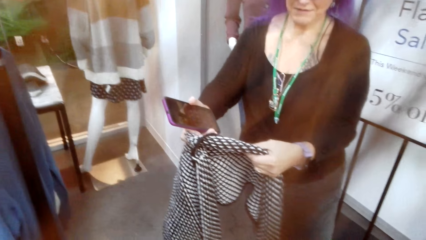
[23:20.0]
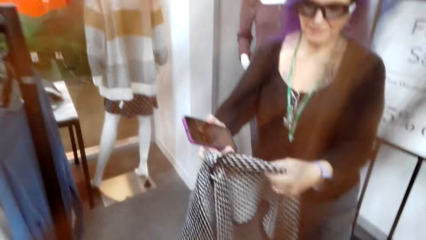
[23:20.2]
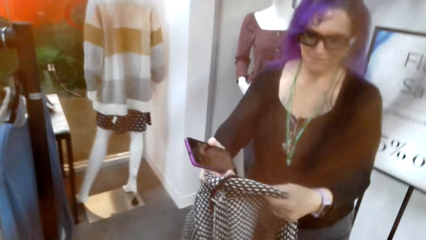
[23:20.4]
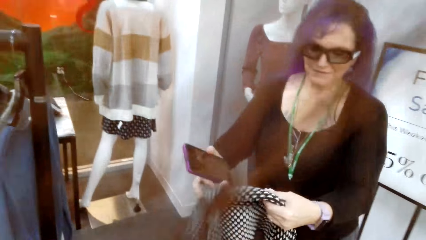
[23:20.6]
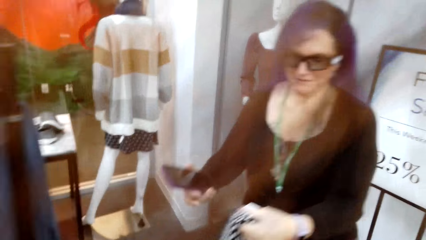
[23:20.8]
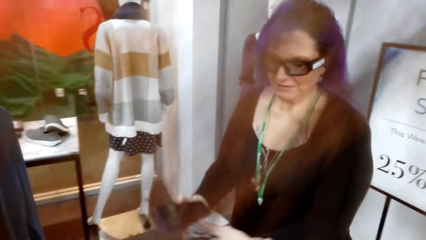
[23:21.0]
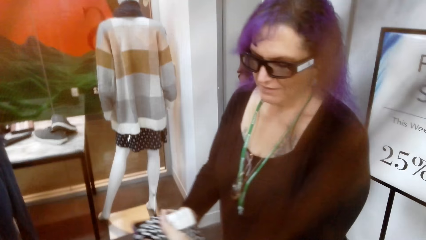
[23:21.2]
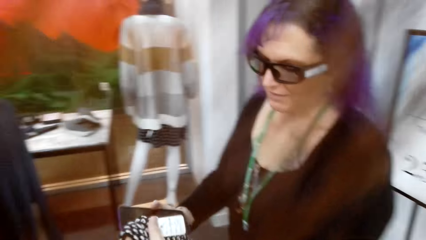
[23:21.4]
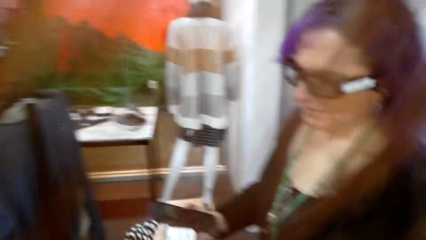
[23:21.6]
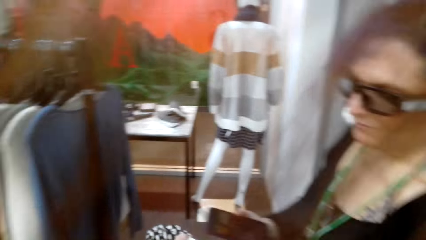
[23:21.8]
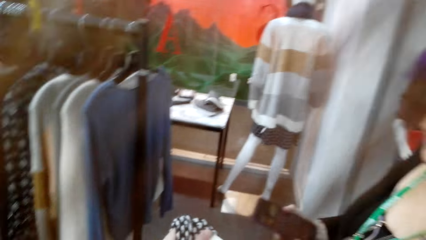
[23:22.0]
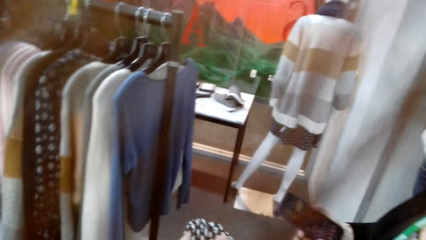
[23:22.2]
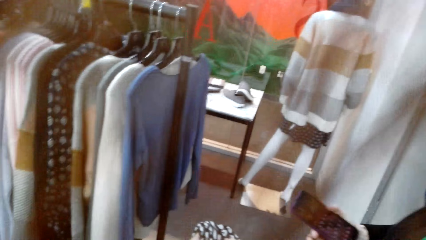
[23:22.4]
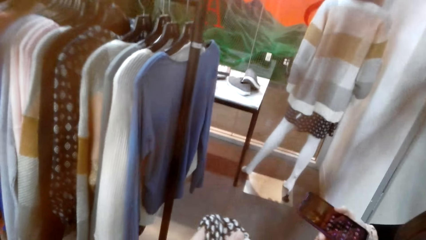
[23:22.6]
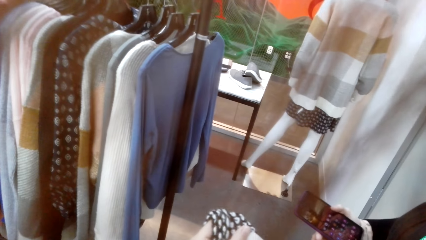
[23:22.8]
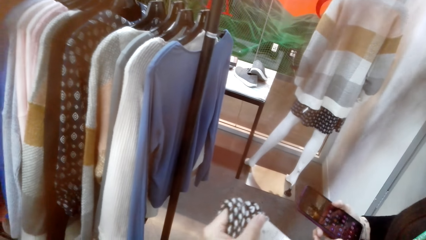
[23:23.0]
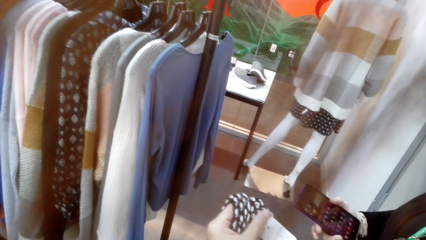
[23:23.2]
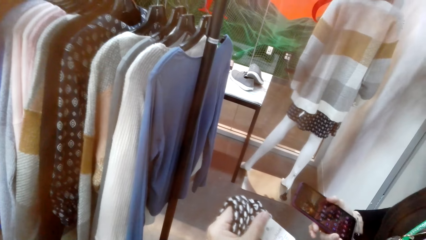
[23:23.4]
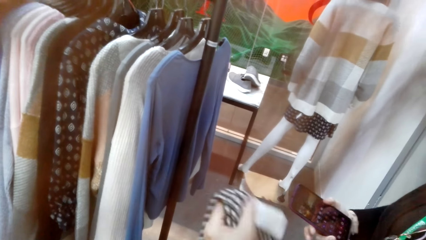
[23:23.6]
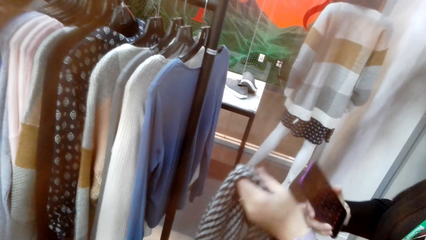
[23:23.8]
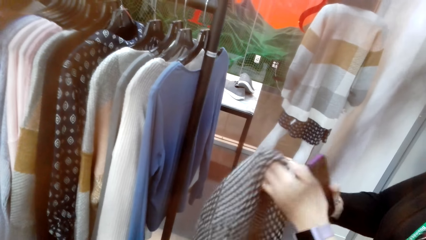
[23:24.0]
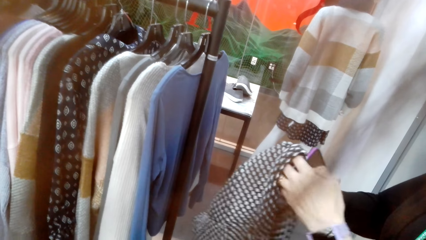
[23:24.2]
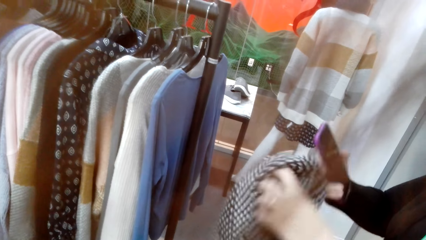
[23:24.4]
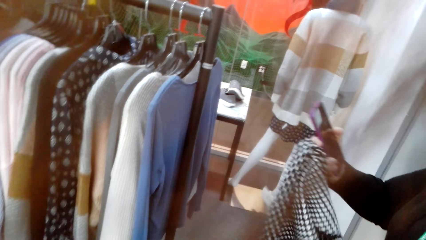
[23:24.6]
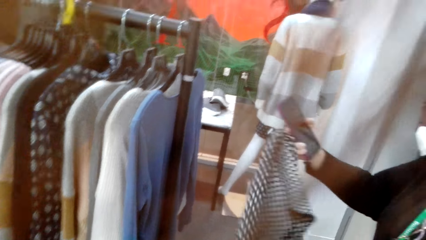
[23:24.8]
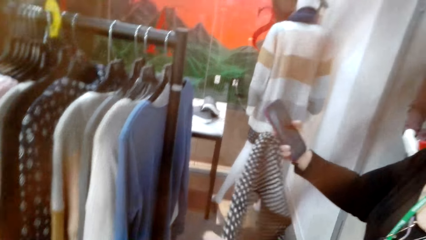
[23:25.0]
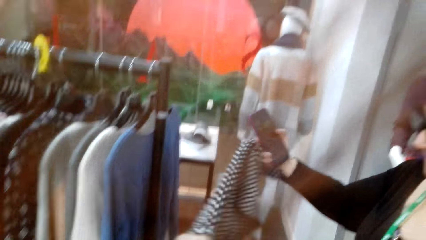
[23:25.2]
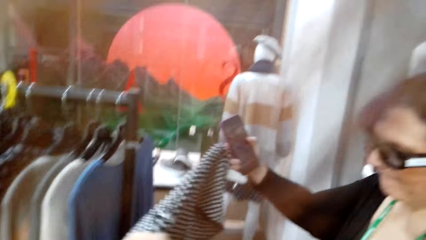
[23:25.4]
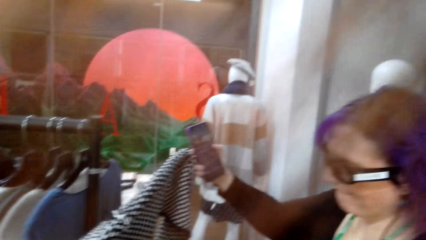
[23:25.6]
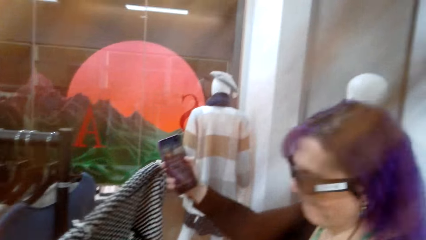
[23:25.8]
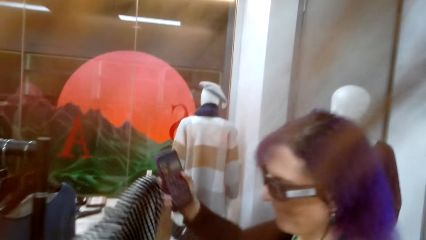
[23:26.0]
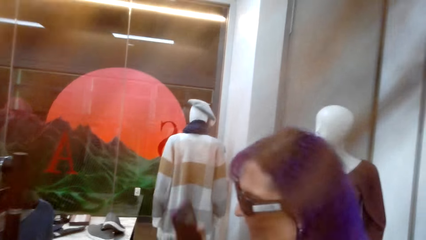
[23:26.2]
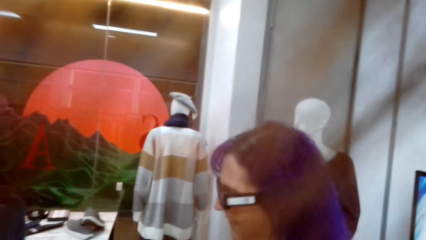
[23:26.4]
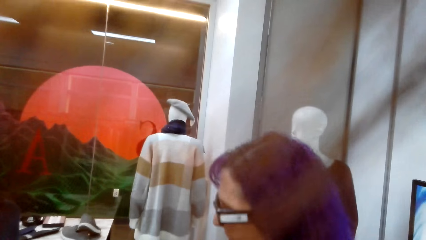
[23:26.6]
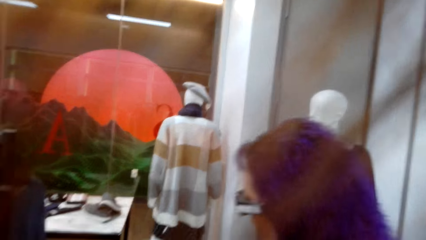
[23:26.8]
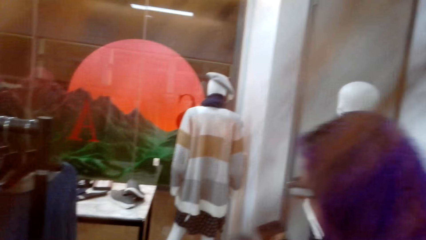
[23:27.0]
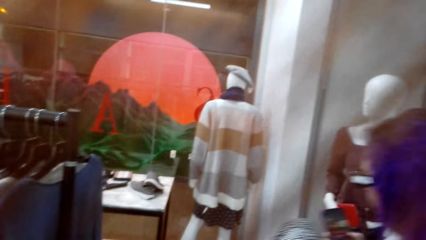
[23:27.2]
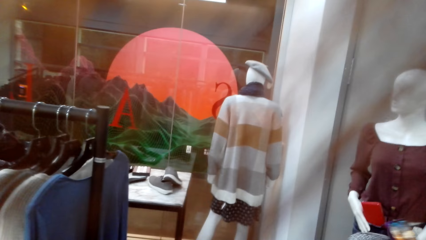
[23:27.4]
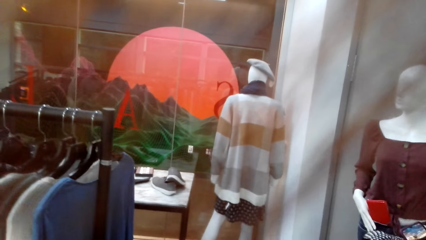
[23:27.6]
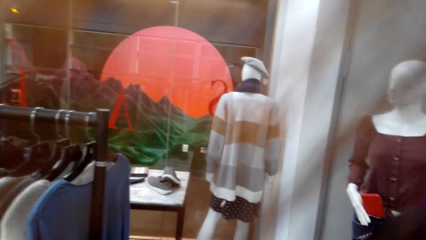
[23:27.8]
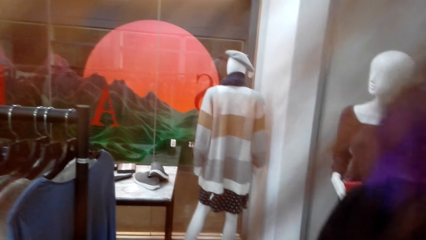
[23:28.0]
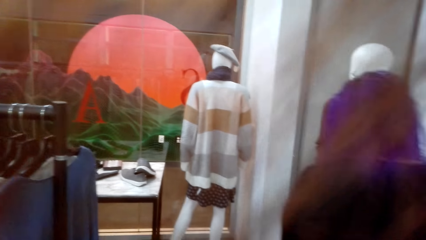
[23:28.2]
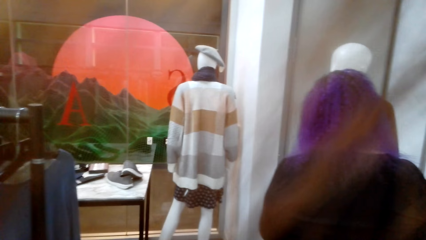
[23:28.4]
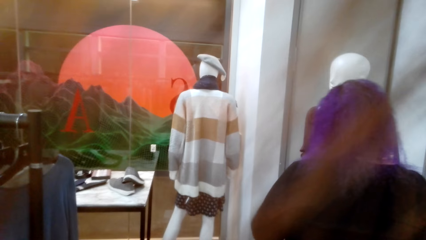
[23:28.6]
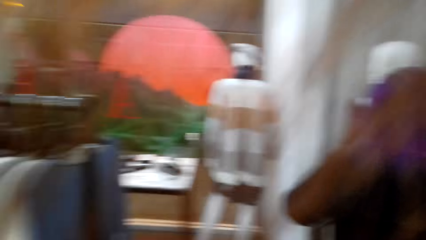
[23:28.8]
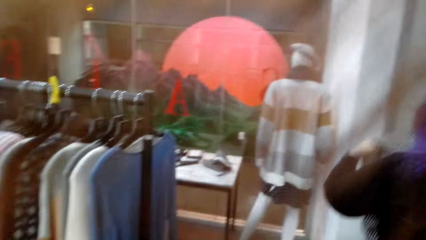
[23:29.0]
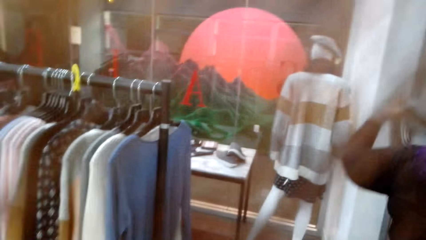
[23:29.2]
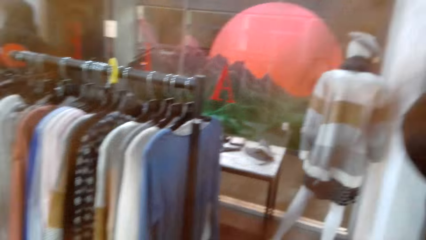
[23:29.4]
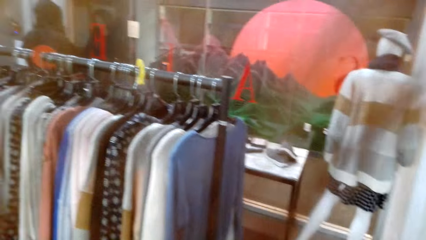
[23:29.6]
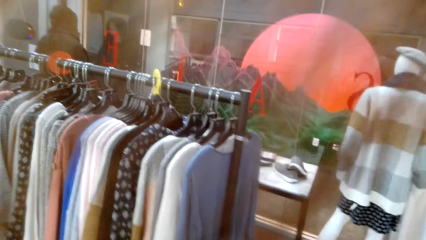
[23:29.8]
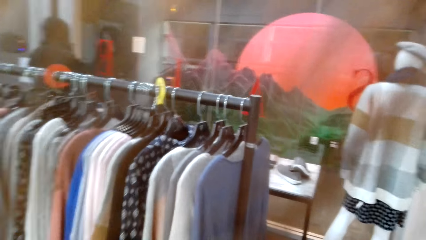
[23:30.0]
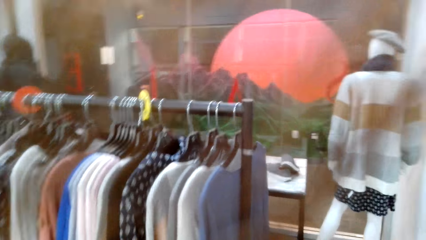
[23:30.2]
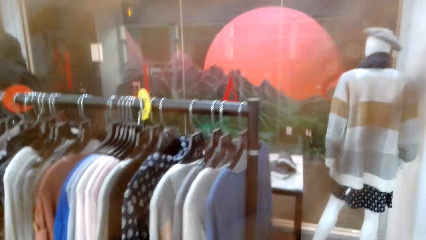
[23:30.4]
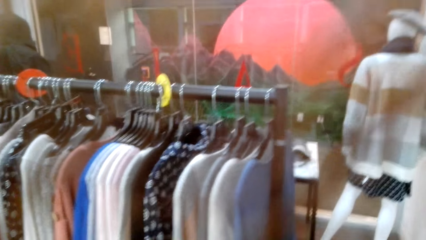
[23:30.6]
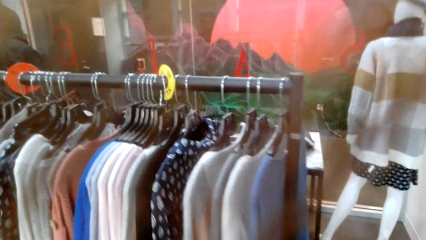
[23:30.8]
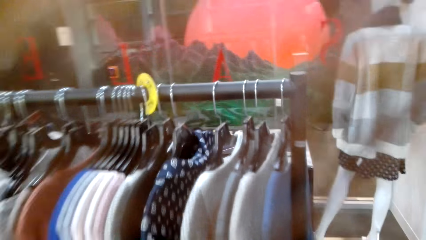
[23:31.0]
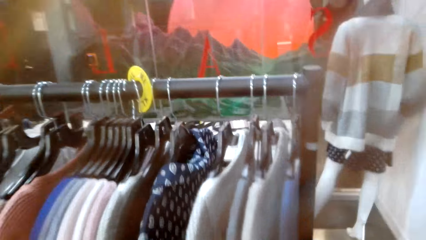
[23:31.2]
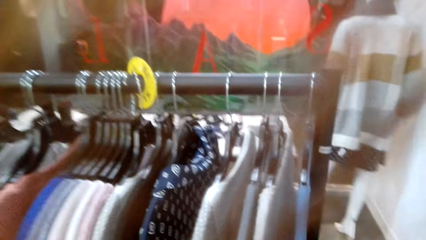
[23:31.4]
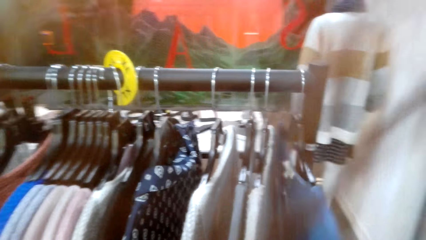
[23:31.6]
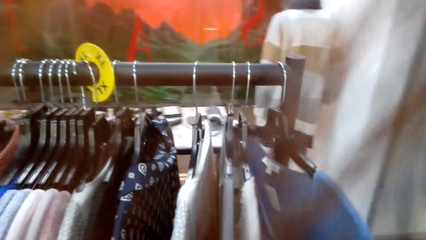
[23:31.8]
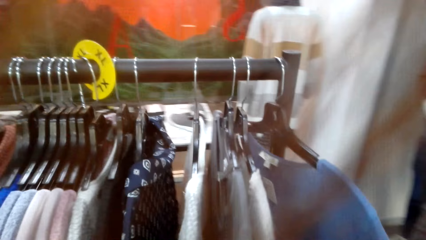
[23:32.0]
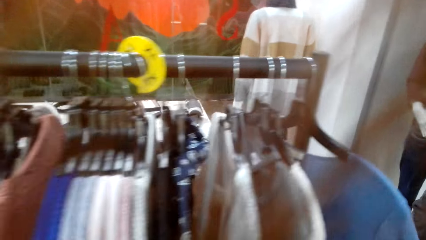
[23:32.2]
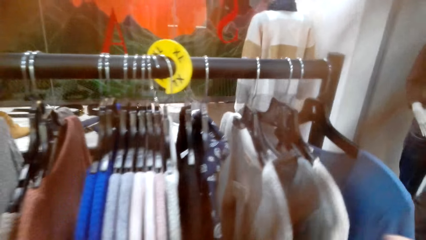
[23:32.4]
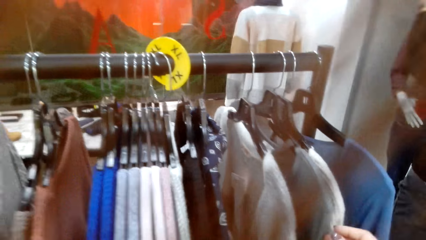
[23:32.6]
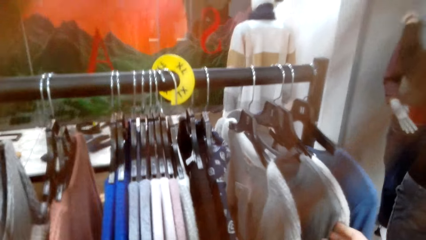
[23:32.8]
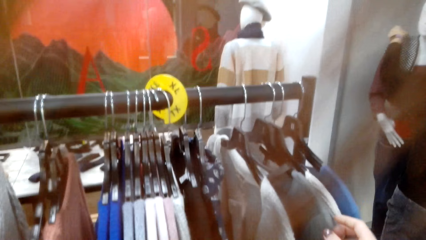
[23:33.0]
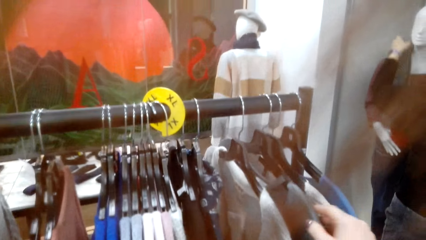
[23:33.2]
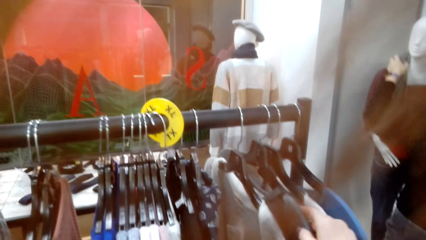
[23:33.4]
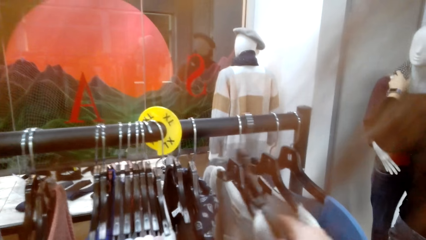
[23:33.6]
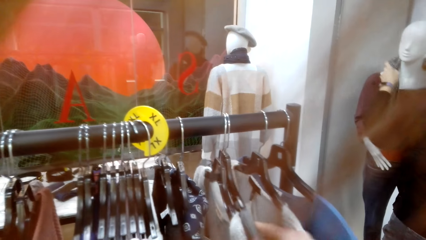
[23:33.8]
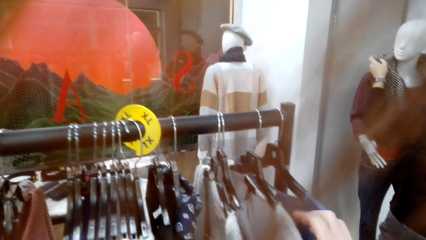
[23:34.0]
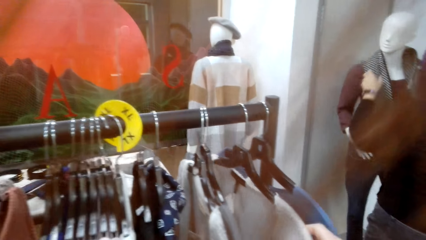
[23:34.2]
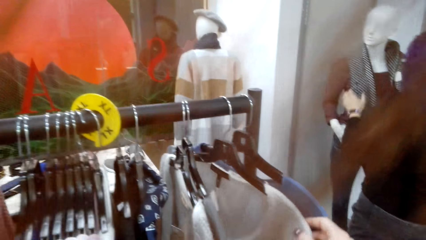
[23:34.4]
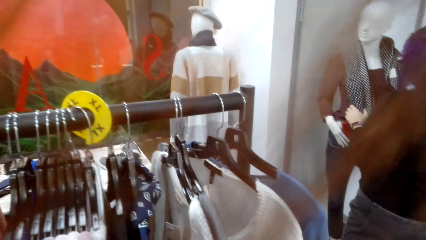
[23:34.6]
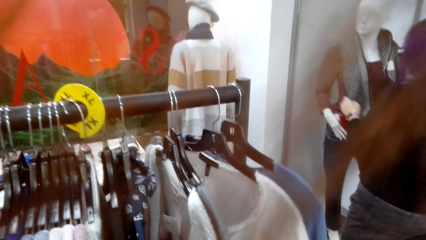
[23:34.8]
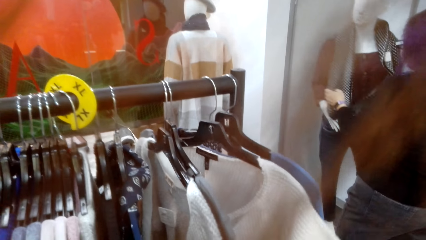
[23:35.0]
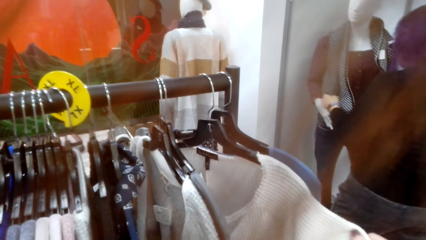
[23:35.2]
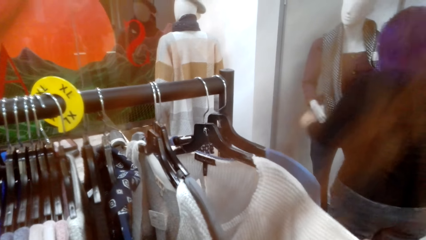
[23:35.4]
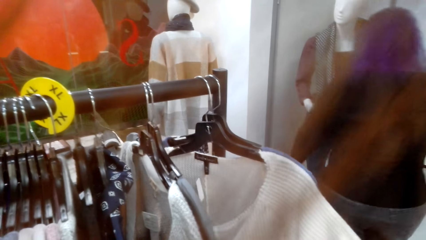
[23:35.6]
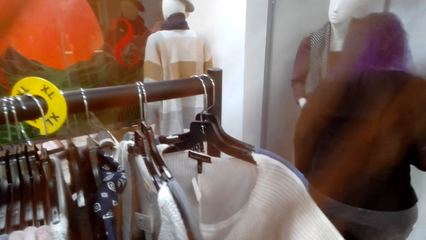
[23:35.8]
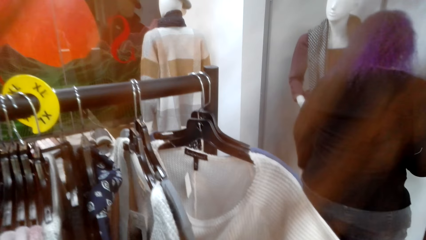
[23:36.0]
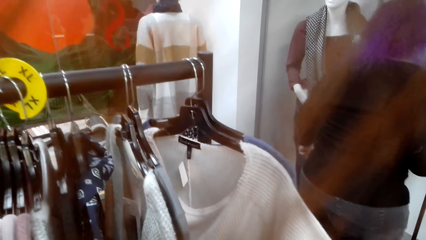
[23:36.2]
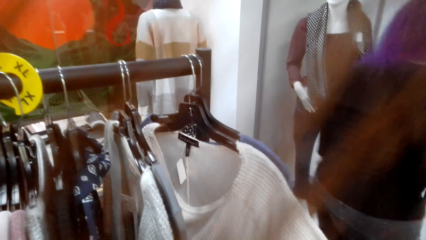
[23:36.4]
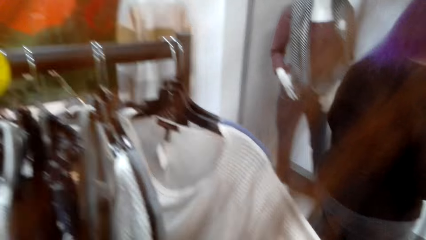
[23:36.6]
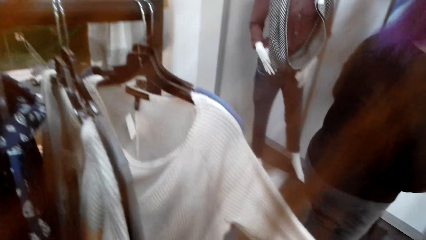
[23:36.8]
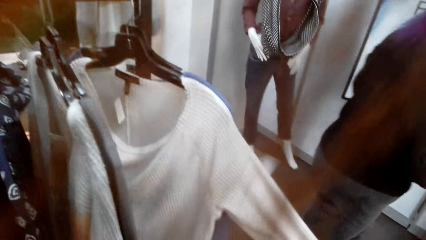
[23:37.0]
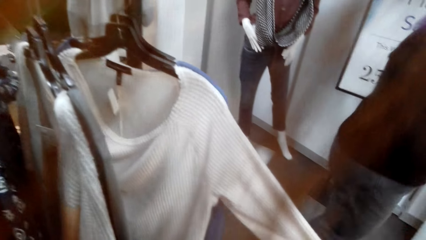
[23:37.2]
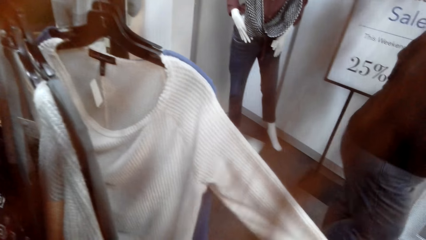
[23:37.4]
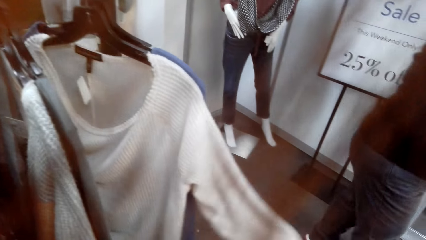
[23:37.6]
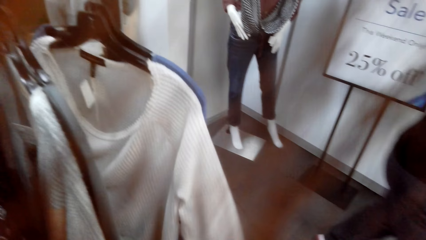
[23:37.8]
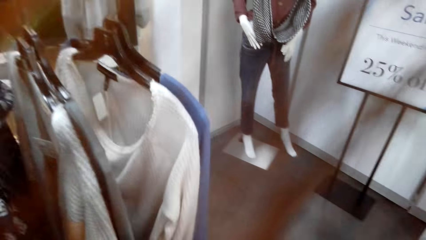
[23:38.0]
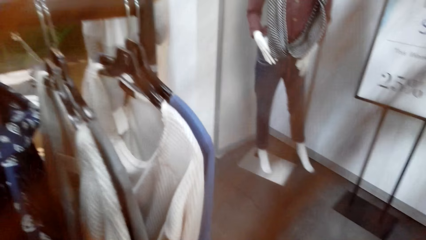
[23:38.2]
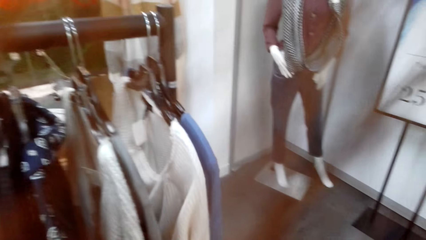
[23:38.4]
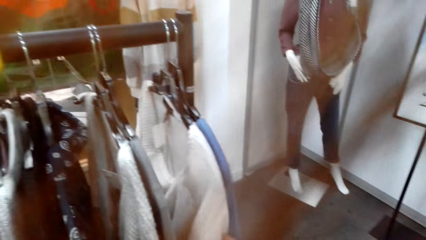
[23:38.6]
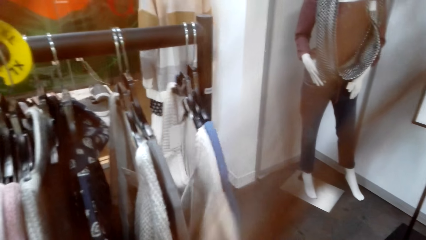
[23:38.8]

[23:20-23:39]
The camera wearer talks to a woman. They dialogue with the woman. The woman returns the scarf on the mannequin. The camera wearer looks at clothes in the closet.
